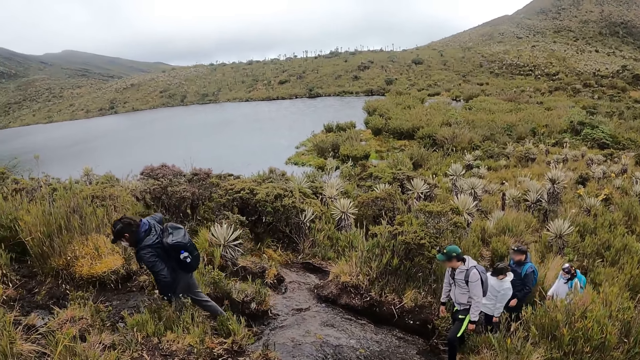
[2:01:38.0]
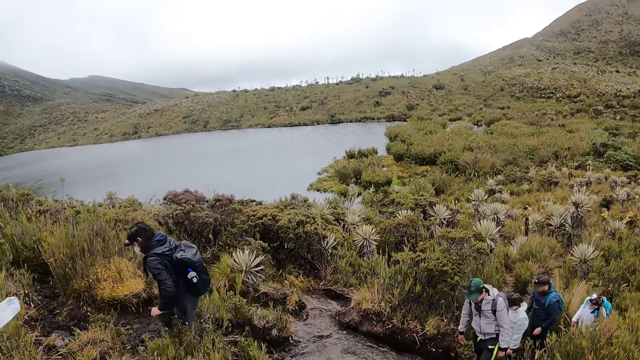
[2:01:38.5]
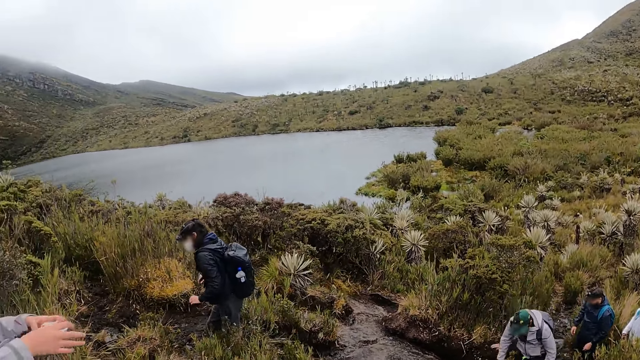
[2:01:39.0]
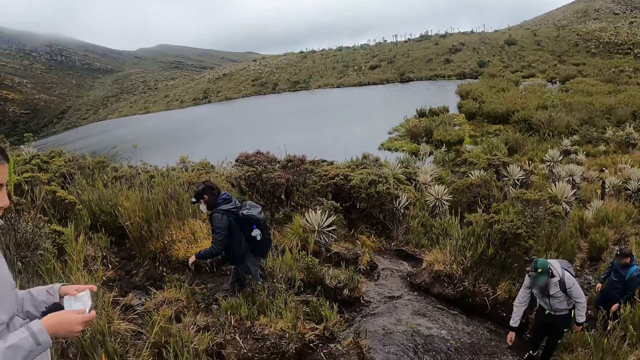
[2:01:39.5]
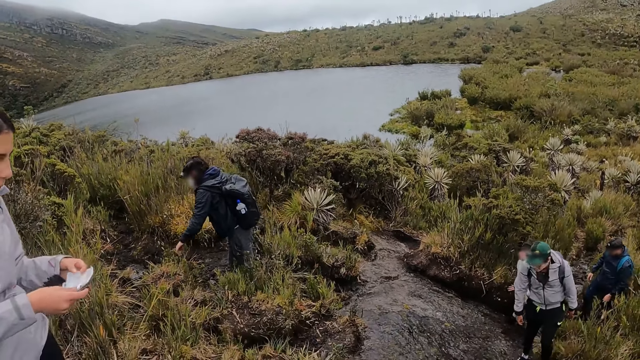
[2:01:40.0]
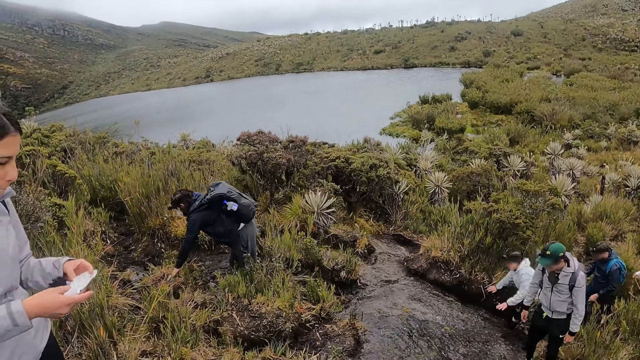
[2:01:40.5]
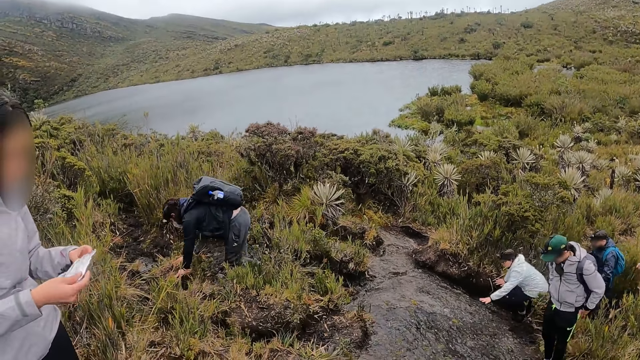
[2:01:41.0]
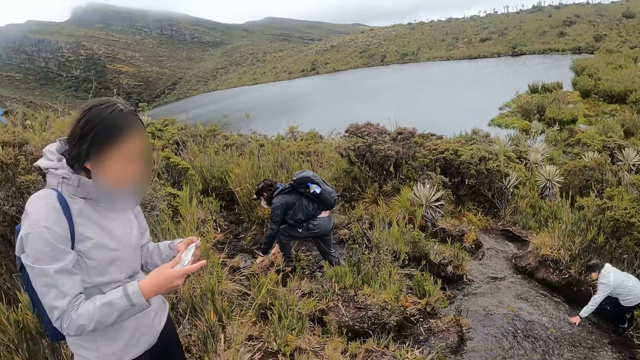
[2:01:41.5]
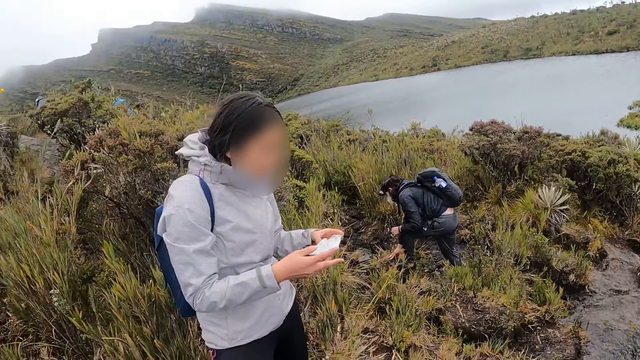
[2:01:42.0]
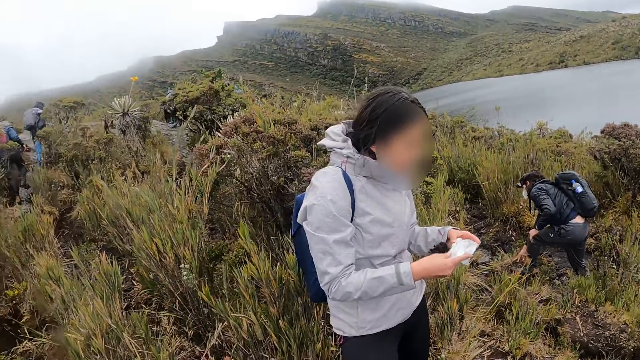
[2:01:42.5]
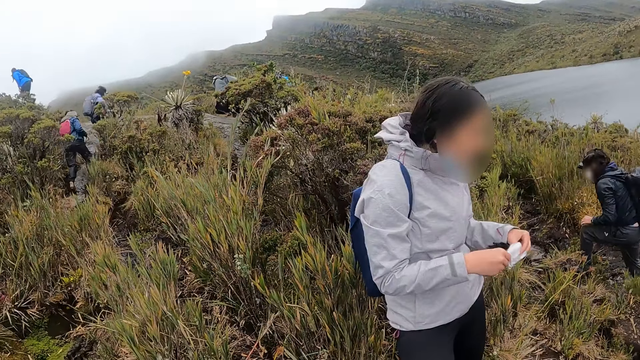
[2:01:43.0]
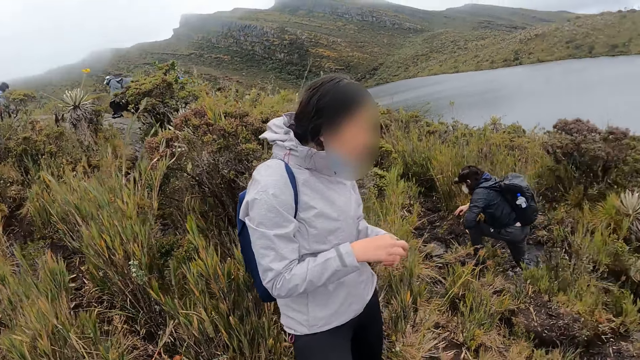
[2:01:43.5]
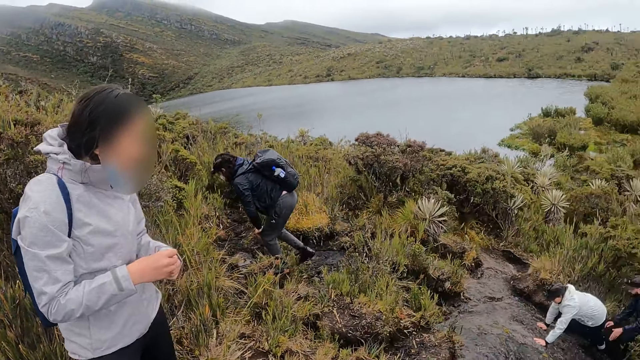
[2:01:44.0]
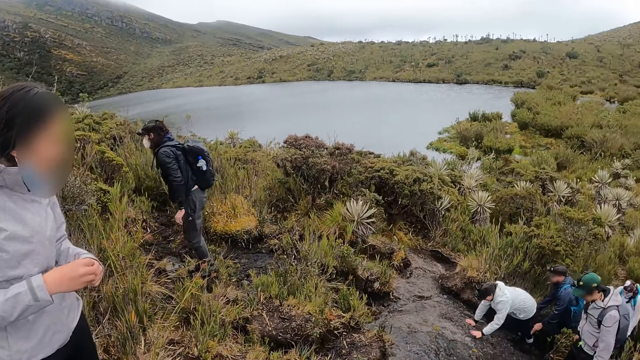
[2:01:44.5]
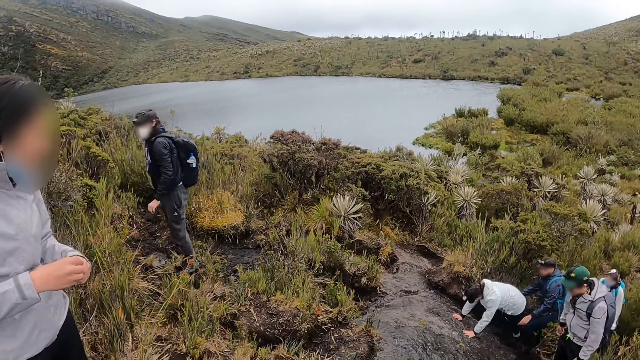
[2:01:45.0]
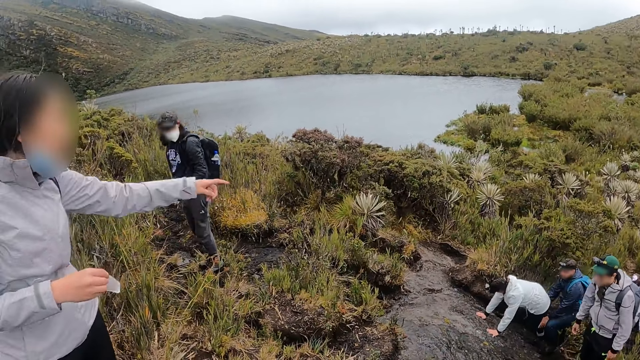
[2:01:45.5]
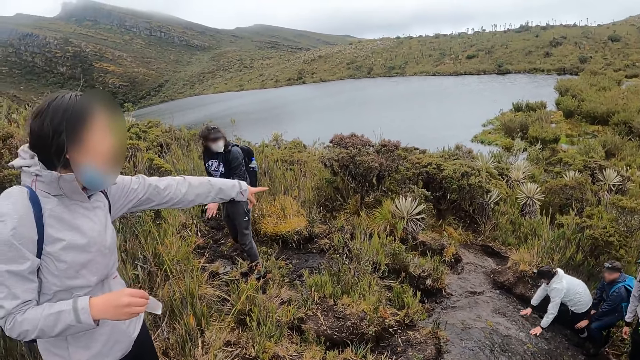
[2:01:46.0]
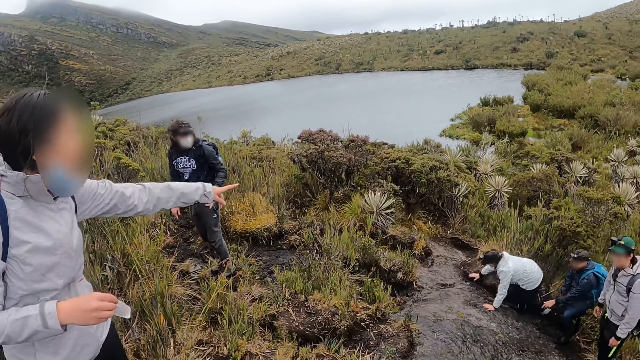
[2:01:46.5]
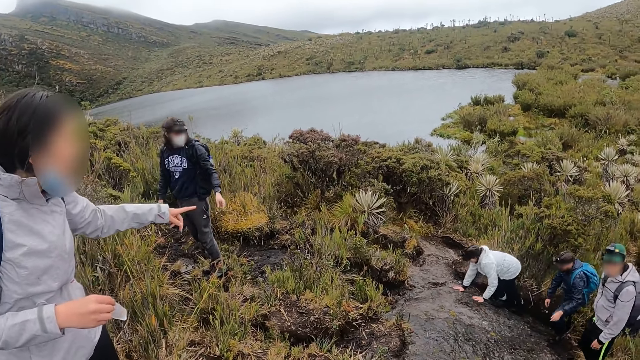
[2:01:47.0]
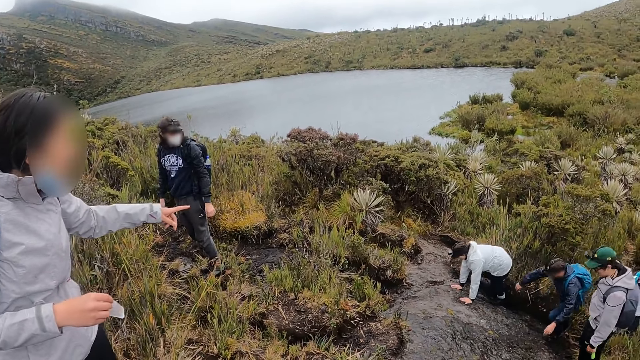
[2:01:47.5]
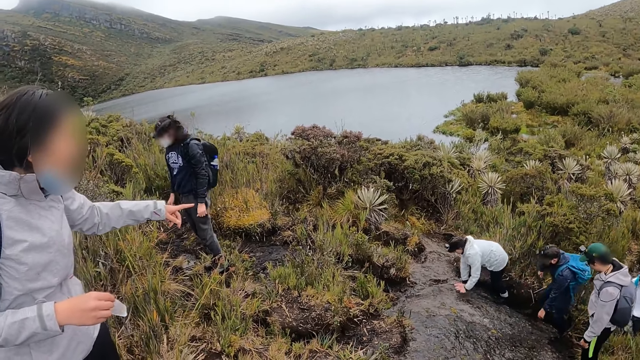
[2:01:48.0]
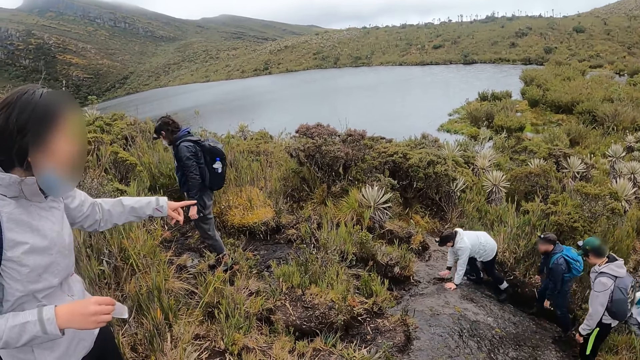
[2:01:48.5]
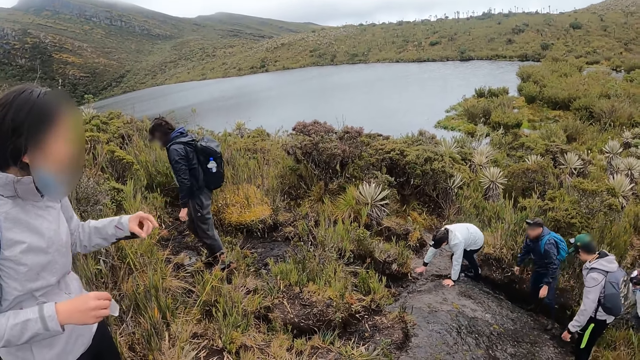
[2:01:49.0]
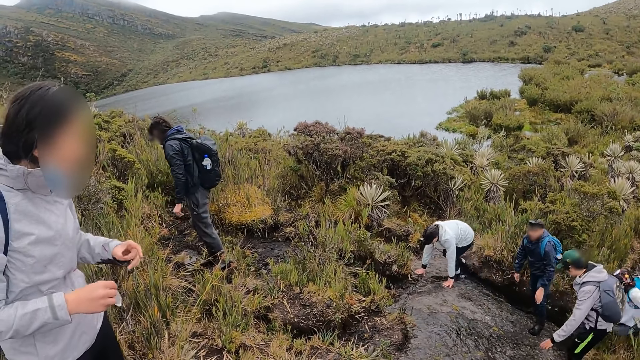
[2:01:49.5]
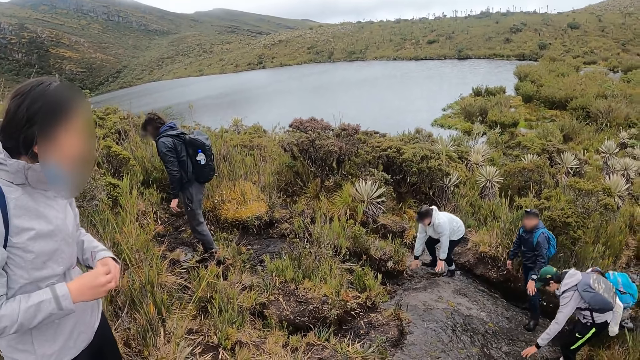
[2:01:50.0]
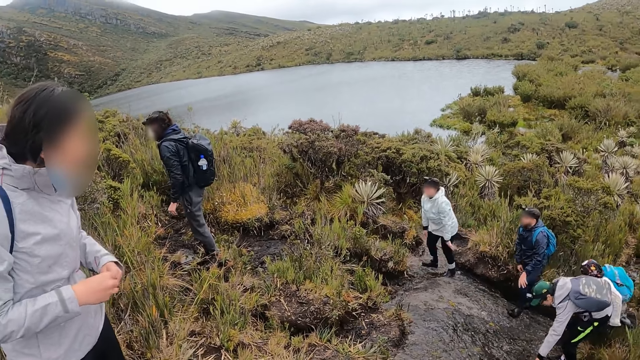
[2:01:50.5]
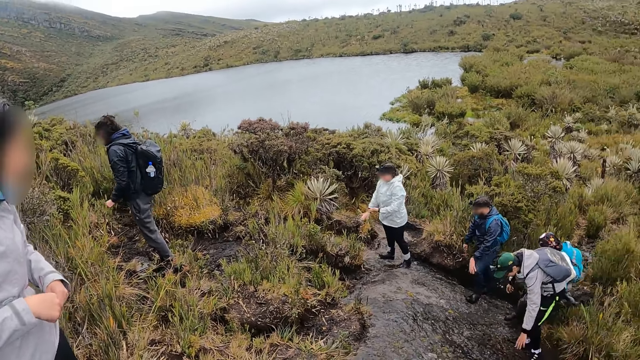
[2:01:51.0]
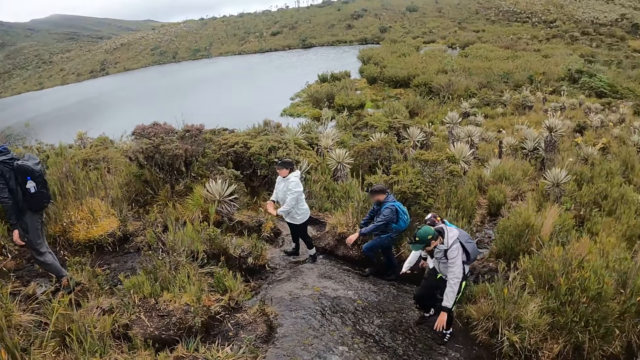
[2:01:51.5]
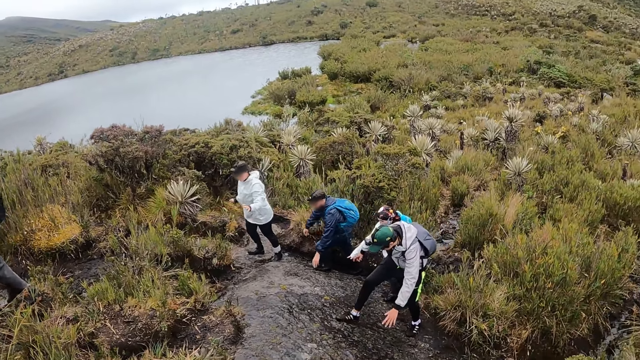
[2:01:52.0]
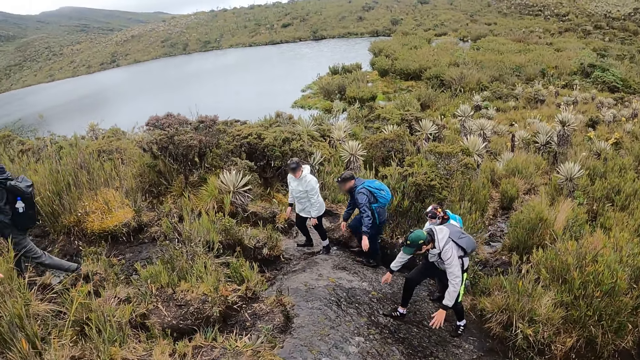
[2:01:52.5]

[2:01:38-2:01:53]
The woman holds her nose mask with both hands. A man touches the ground with both hands. A lady holds a paper. Another woman touches the rock with her left hand. The man removes his left hand from the ground. He removes his right hand from the ground. A third woman points her left hand finger towards the people climbing up the hill. She interacts with the people climbing up the hill. The camera wearer stares at other people climbing the rocks. The third woman holds the paper with both hands.

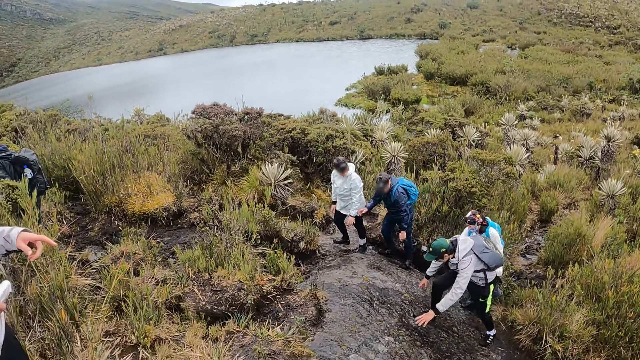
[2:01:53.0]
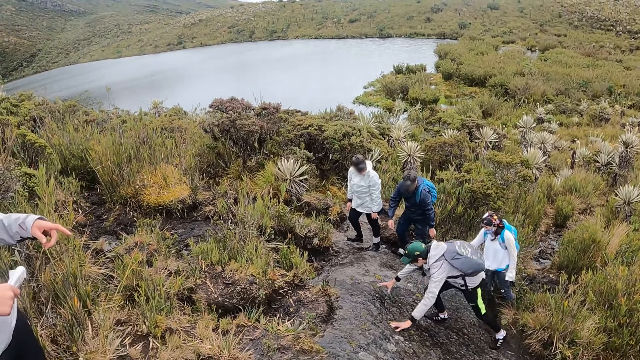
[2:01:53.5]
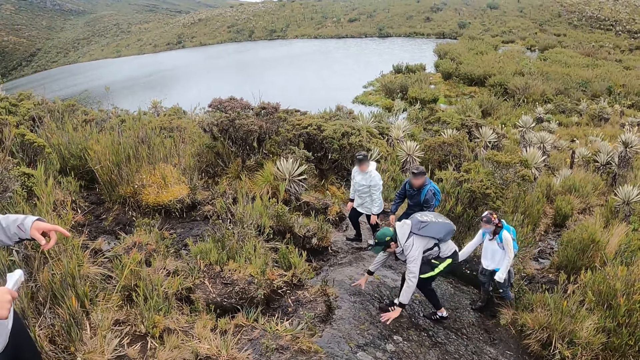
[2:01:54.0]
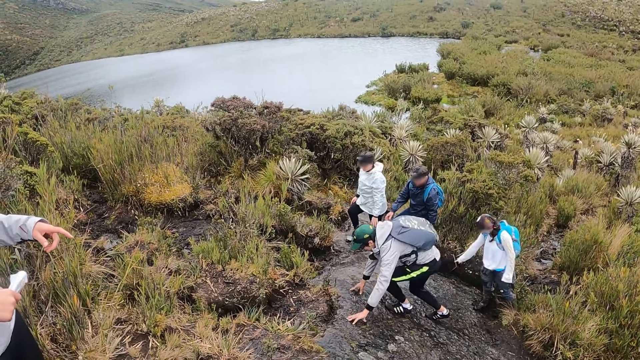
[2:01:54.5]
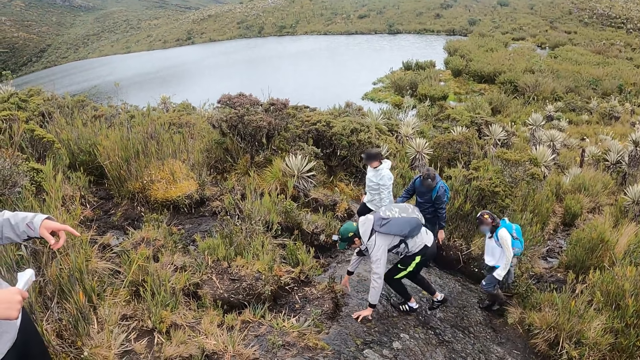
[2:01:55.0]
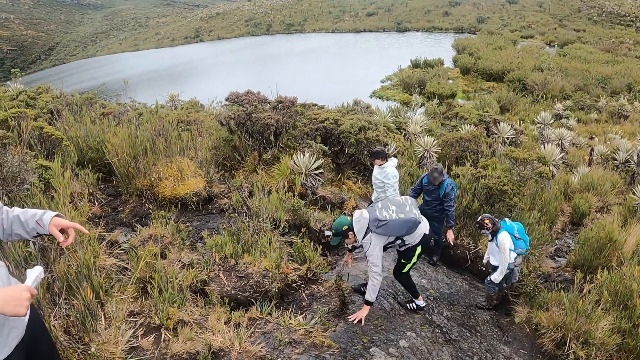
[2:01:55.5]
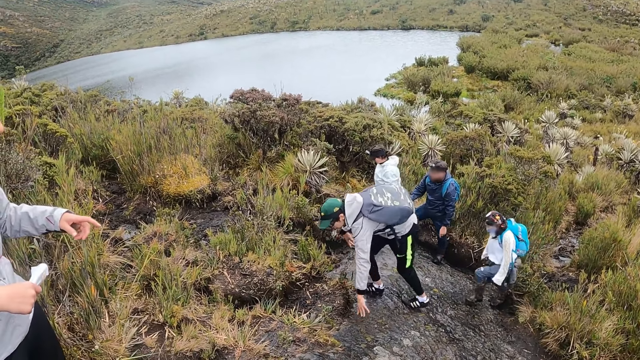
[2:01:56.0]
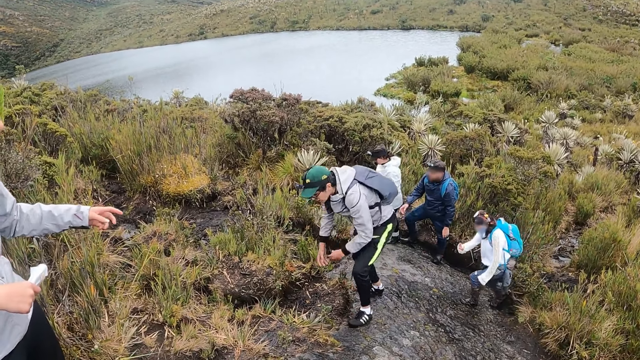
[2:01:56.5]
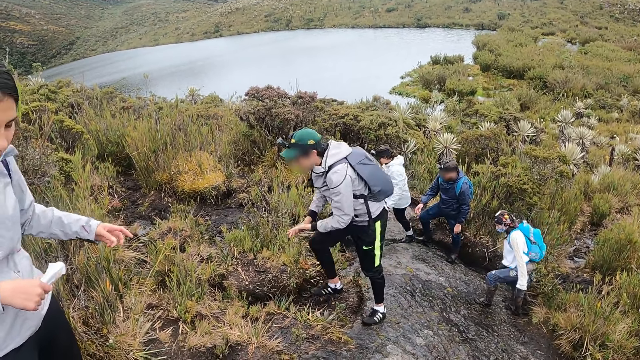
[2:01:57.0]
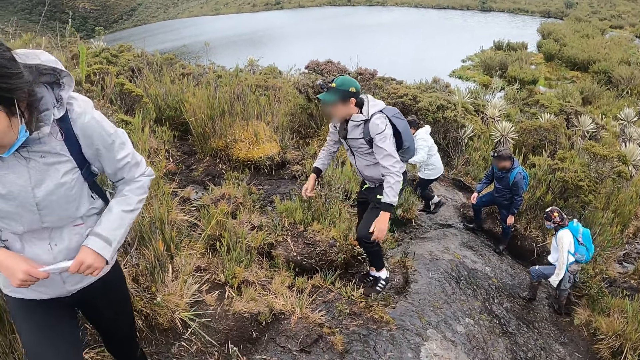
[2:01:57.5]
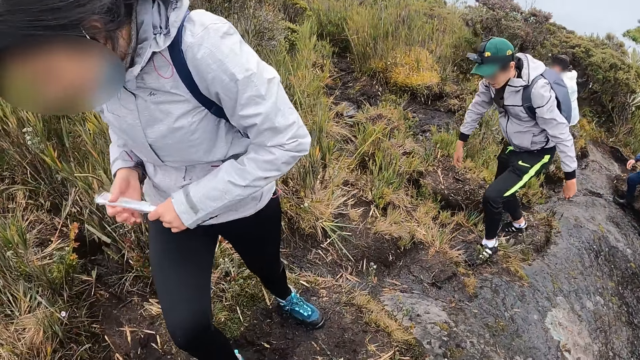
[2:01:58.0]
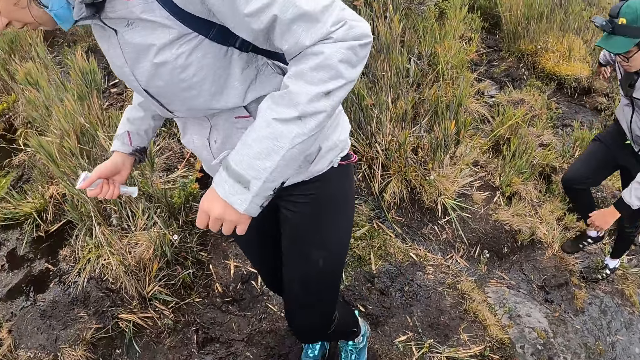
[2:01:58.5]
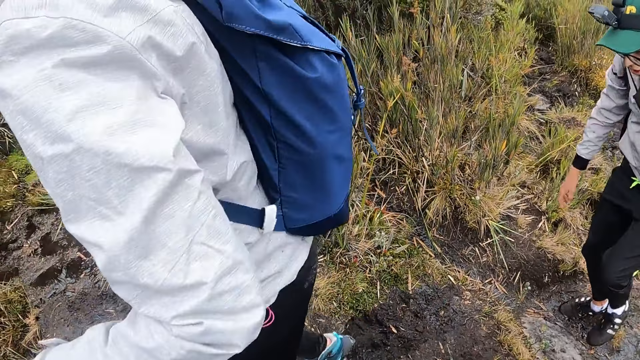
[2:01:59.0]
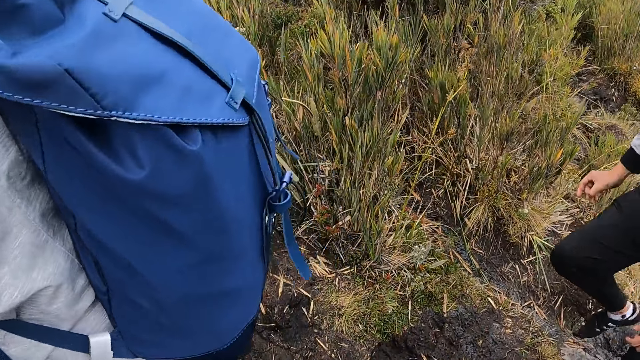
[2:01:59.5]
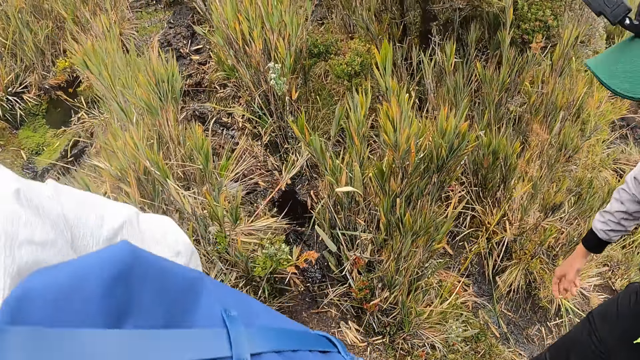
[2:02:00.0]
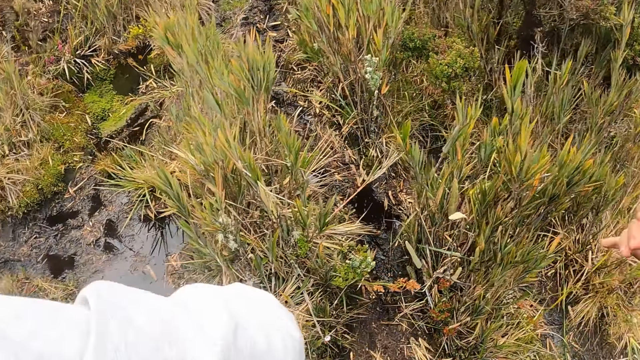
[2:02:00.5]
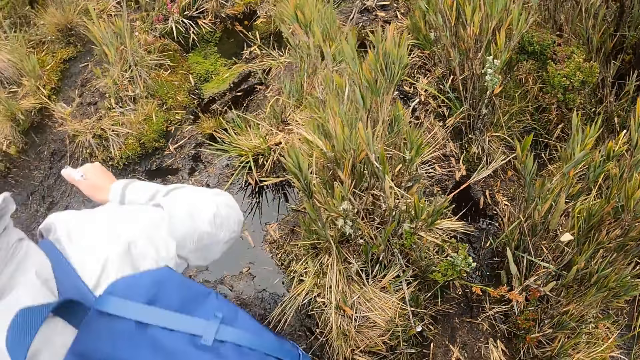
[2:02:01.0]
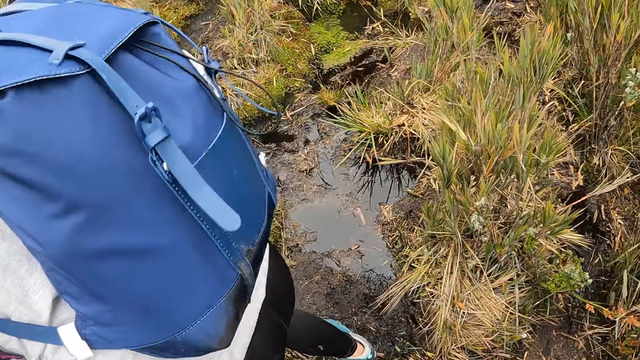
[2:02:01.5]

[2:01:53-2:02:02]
The woman walks up the hill. The camera wearer walks up the hill. They turn around the garden.
